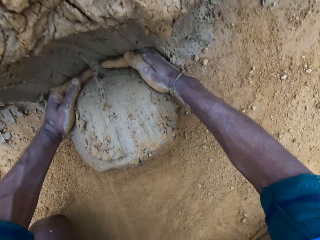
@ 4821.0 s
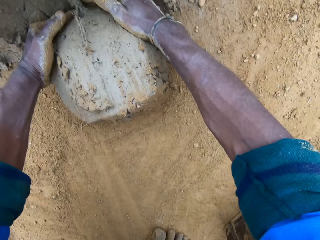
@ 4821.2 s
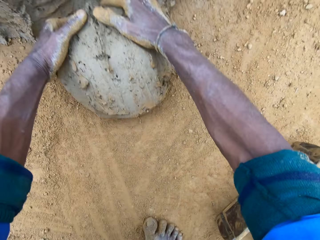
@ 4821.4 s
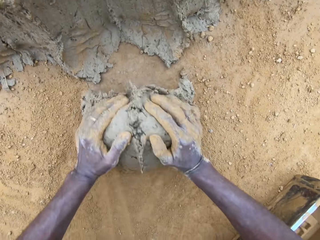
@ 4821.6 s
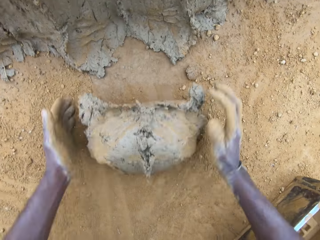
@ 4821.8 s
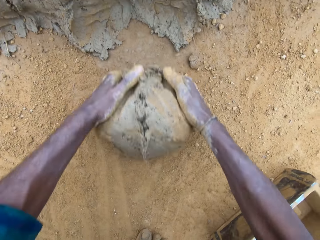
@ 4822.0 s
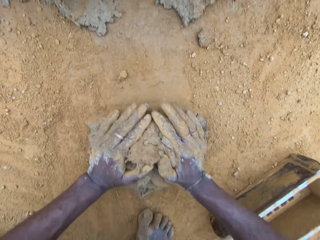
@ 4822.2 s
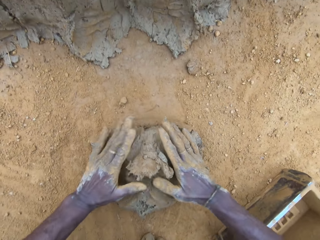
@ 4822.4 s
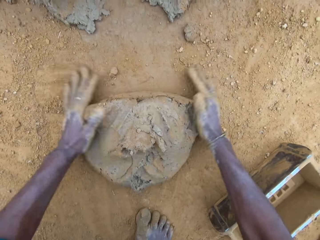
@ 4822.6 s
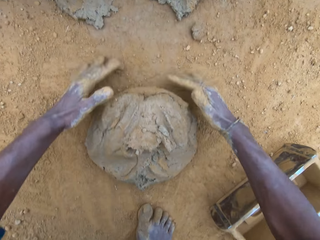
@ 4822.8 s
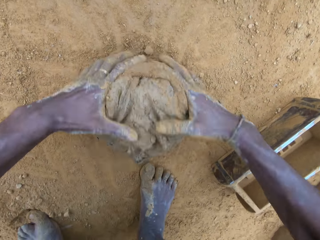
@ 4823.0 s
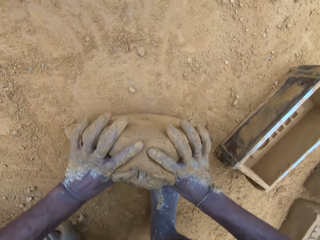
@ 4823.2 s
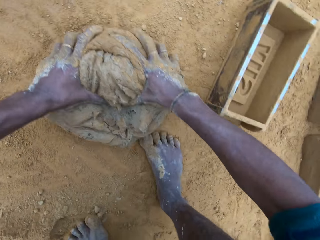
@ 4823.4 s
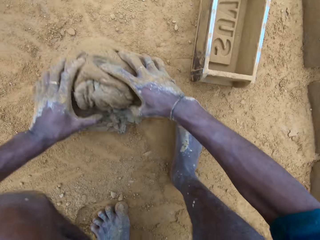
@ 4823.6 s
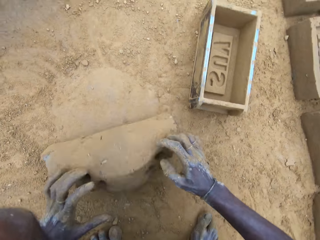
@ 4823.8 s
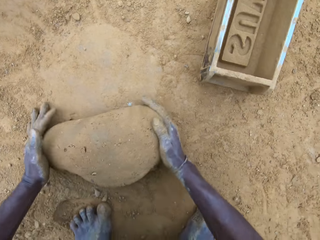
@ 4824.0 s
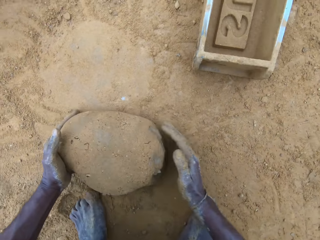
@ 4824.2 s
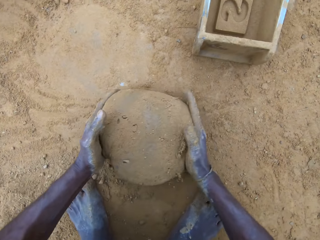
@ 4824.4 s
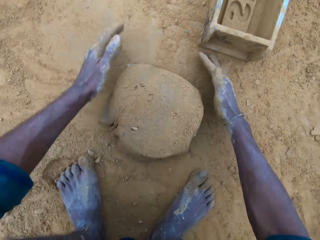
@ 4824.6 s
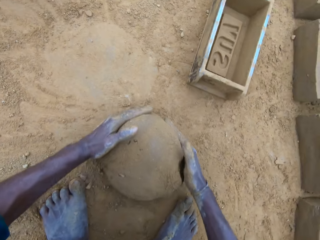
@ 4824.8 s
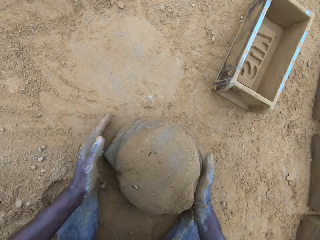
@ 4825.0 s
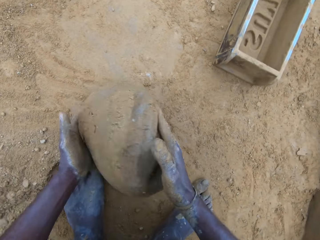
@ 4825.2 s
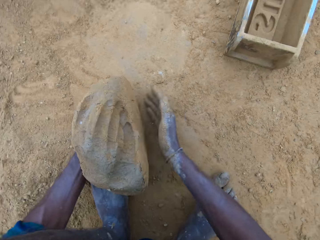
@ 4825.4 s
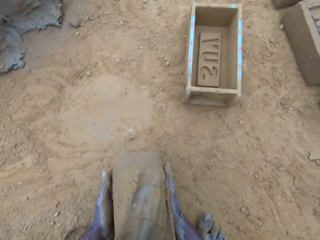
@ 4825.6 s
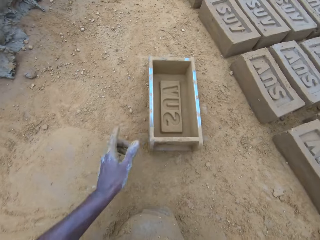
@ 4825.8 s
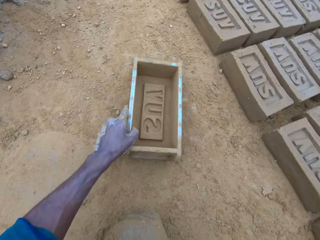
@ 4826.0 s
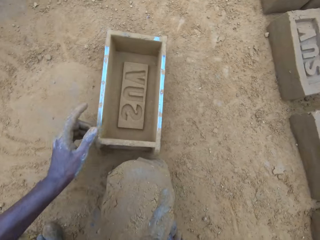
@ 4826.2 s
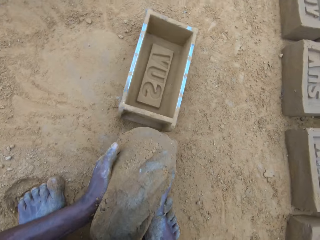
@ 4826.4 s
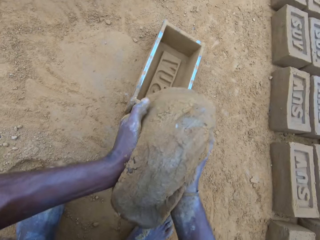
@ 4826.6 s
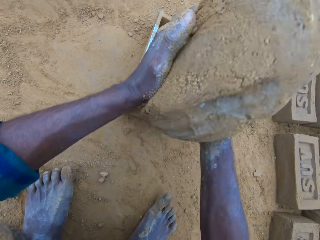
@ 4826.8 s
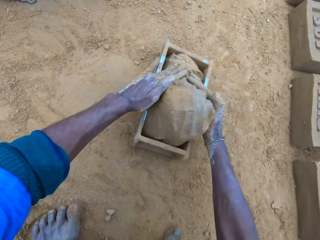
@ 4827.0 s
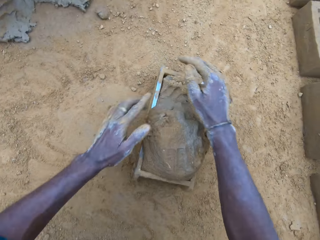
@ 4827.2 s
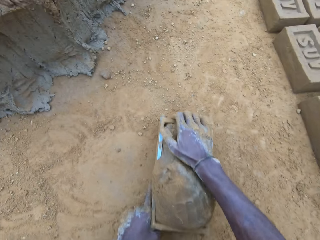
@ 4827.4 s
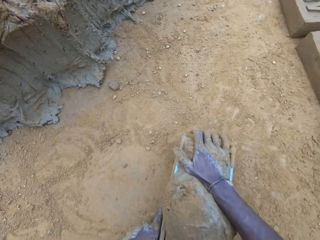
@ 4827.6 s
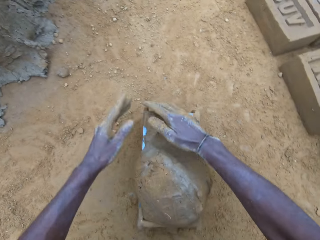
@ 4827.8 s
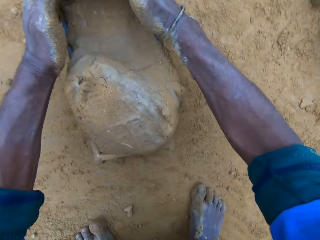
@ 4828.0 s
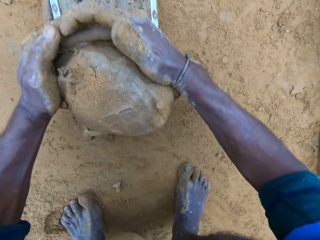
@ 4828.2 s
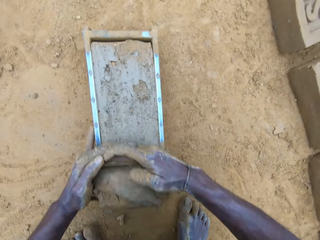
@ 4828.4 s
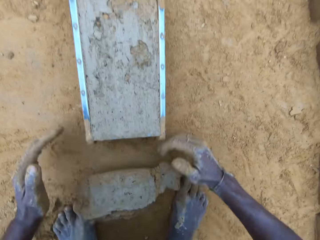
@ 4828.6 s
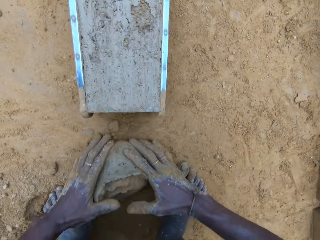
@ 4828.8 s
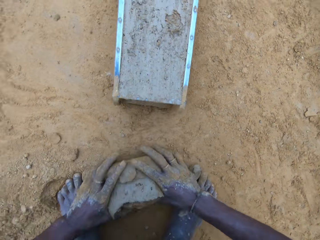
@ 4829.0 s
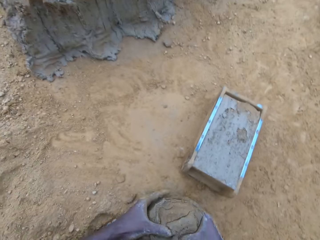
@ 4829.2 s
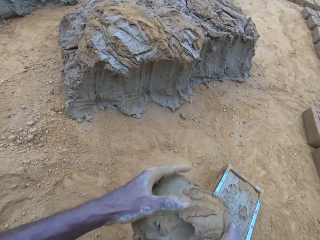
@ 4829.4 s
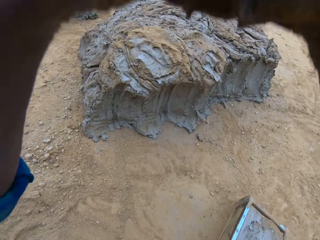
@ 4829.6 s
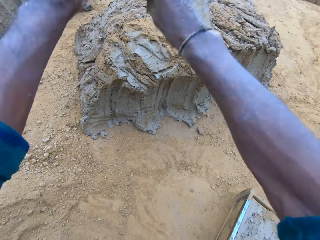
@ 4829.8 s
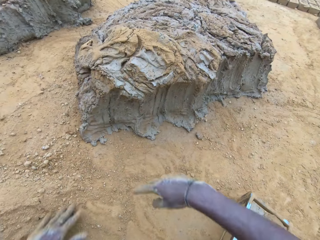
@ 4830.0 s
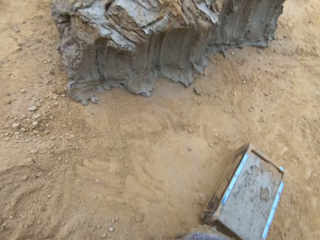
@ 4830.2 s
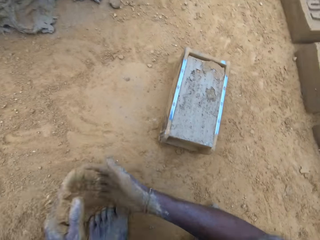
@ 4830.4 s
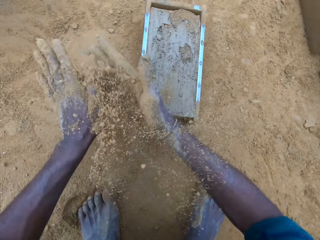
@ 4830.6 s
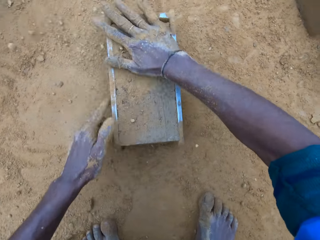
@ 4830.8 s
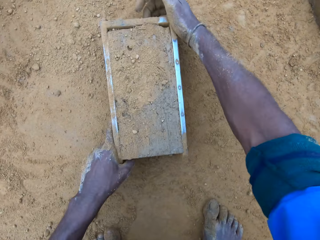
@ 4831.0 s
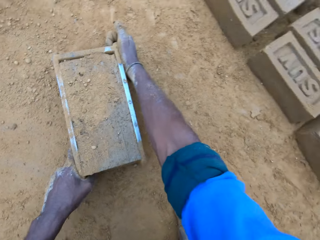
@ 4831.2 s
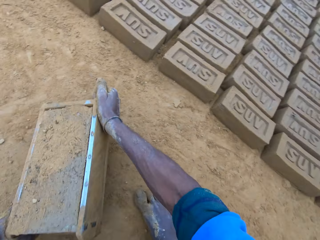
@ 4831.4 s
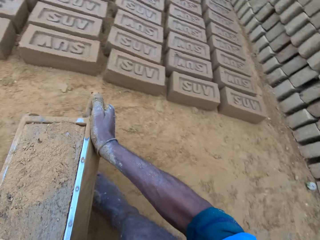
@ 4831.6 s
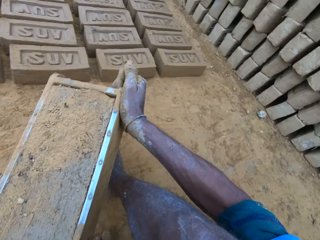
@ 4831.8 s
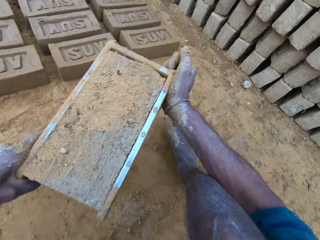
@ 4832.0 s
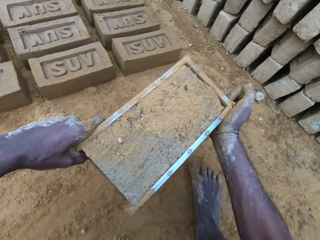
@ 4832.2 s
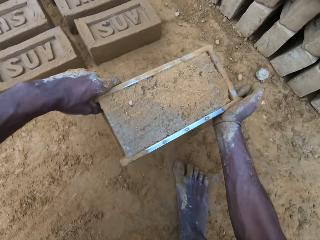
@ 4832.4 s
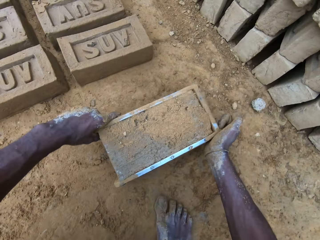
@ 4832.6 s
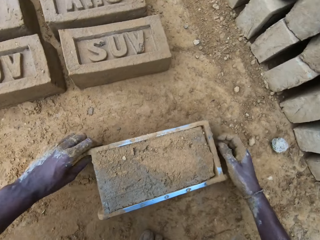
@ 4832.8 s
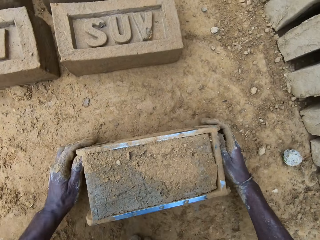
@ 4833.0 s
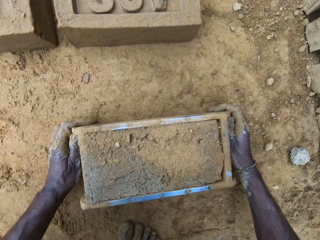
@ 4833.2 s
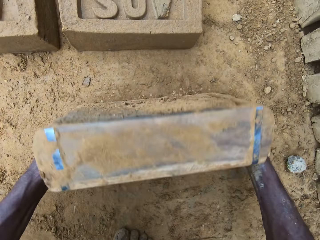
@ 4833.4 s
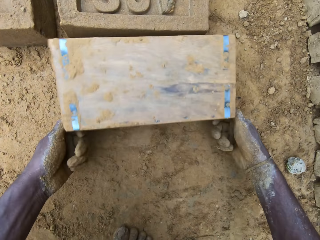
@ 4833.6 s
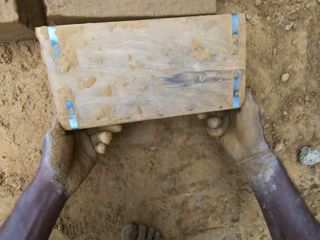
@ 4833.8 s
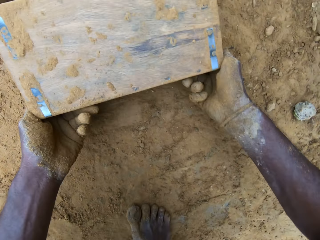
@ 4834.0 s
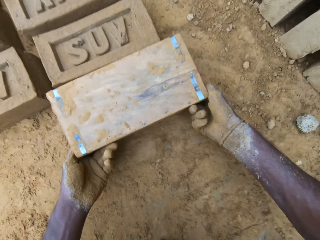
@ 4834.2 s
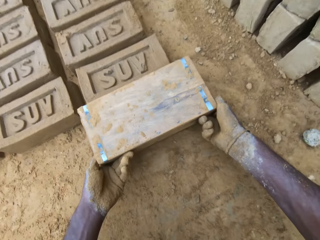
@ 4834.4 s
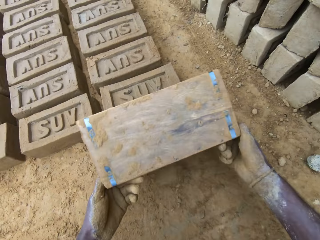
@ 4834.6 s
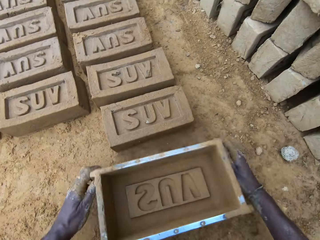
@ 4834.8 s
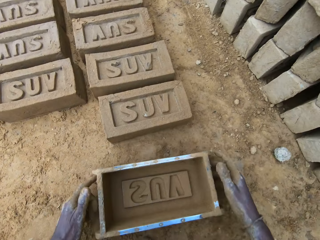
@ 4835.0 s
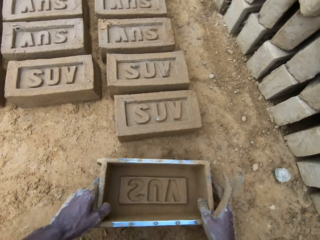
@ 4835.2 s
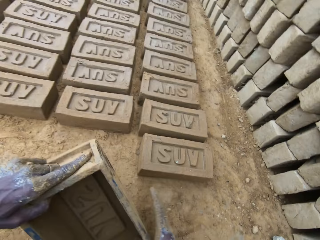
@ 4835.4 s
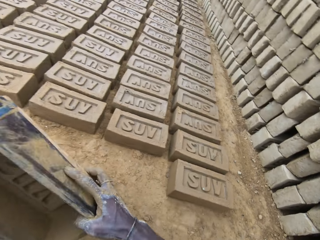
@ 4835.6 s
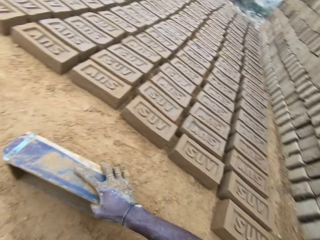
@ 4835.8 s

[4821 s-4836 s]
The camera wearer takes the mud. He rolls the wet clay on the ground. He moulds the mud. He picks up the wet clay on the ground, moves the brick mold closer and puts the wet clay in the brick mold. He adjusts the brick mold. He removes the excess wet clay in the brick mold, picks the excess wet clay on the ground and throws the excess wet clay on the heap of wet clay. He pours sand on the wet clay in the brick mold. He moves the brick mold. He turns over the wet clay in the brick mold on the ground. He puts down the brick. He removes the brick mold.

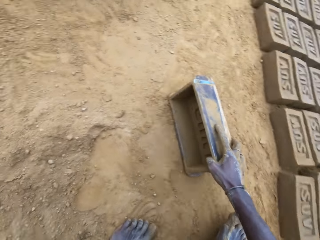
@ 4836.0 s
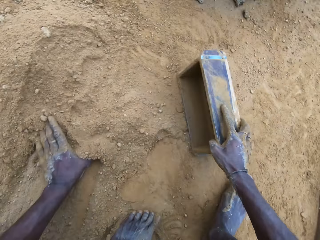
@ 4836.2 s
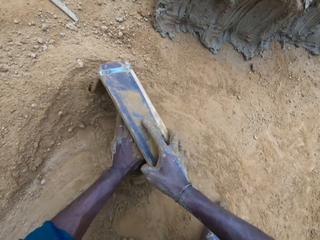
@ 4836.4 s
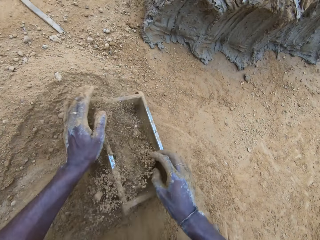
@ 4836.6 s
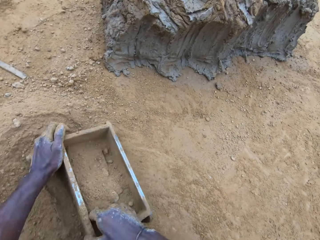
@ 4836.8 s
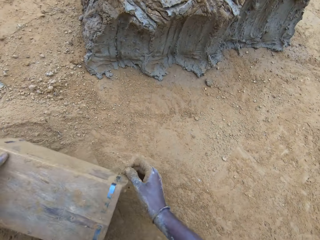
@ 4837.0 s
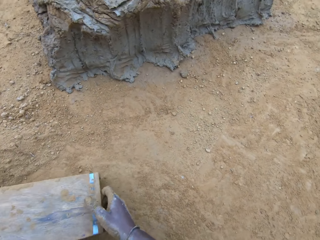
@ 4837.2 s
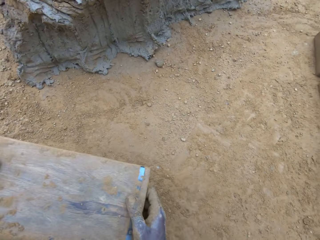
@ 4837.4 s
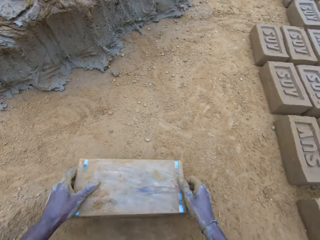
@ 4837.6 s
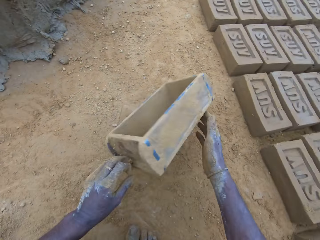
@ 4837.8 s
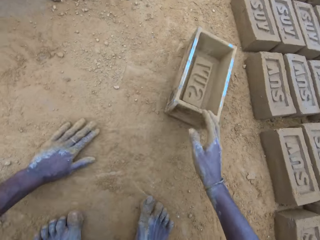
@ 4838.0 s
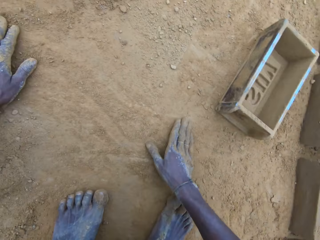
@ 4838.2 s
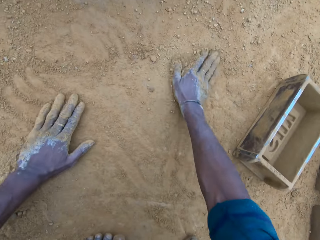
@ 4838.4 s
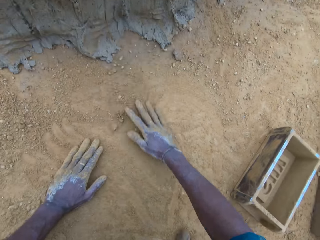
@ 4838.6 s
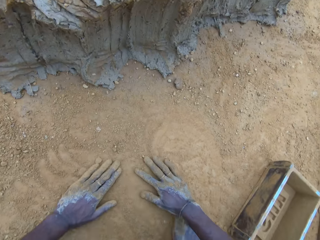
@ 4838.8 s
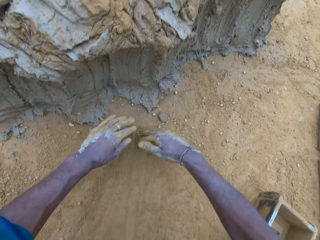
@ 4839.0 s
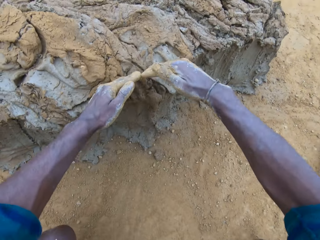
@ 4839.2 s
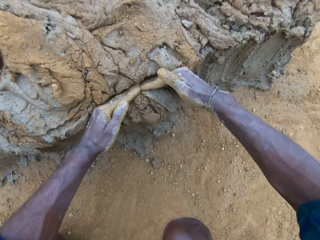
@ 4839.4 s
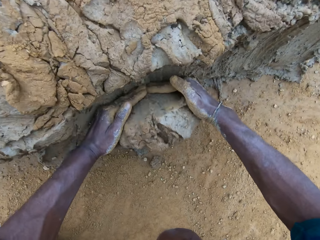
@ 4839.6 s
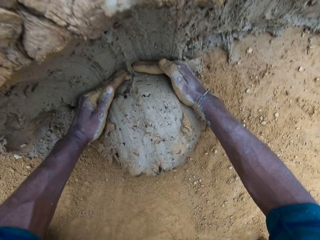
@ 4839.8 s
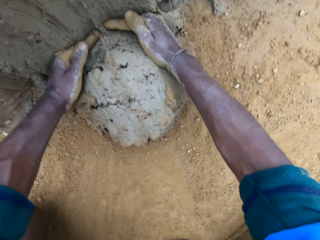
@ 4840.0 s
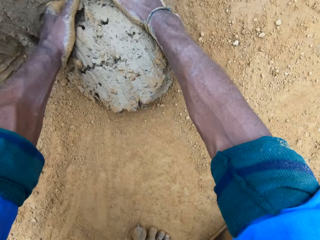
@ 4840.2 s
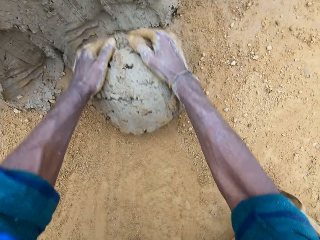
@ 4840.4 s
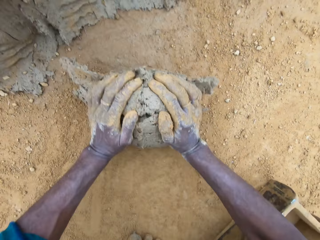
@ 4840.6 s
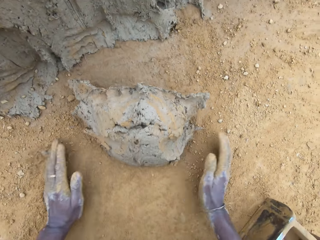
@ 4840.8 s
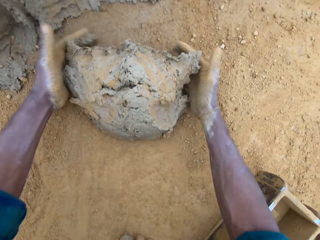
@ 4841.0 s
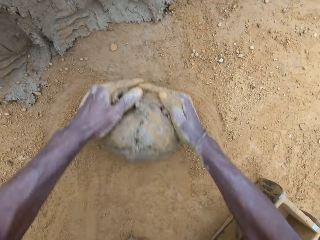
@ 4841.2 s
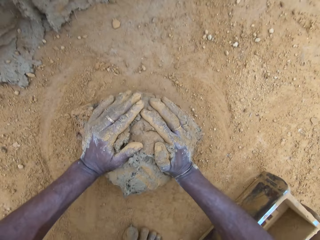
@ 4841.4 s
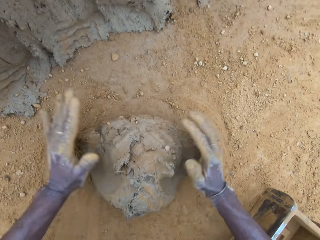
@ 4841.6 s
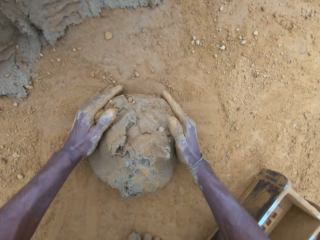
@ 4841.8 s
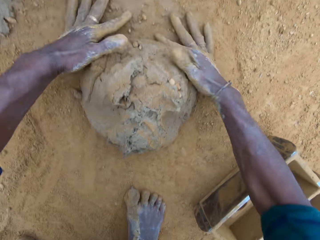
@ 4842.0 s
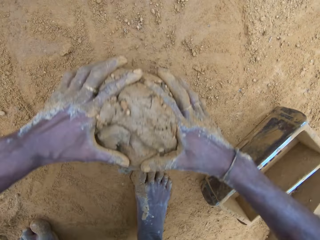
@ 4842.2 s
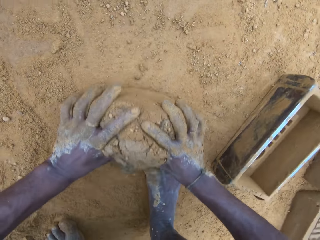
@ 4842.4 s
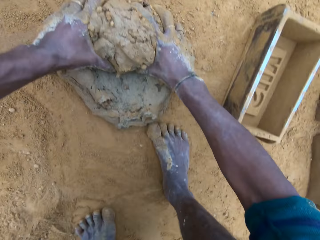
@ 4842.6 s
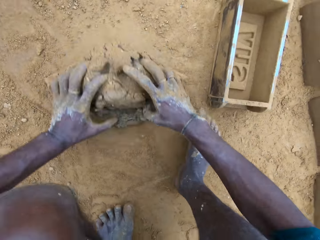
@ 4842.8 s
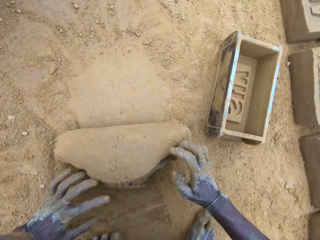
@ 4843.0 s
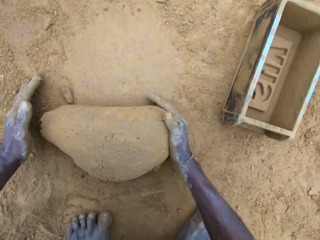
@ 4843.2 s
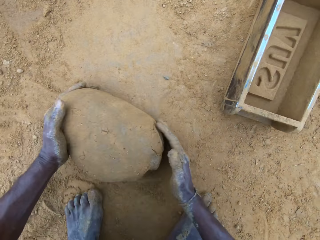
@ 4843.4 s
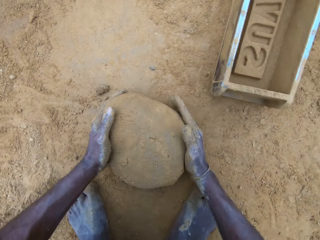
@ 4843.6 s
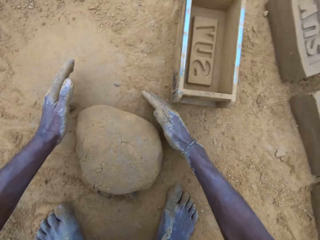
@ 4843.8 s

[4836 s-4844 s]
The camera wearer pours sand into the brick mold. He pours the sand in the brick mold on the ground. He hits the brick mold on the ground, puts the brick mold aside and rubs his hands on the ground. He spreads the soil. He cuts wet clay from the heap of wet clay with his hand. He takes the mud. He rolls the wet clay on the ground. He moulds the mud.
